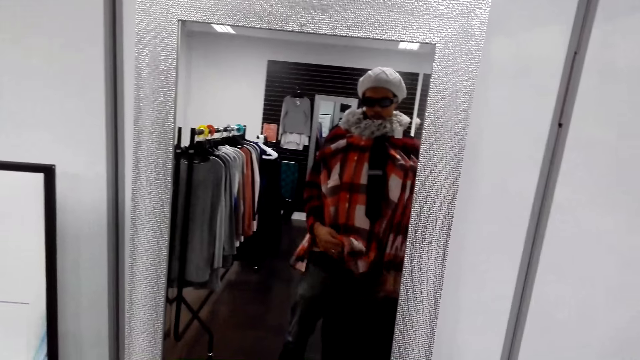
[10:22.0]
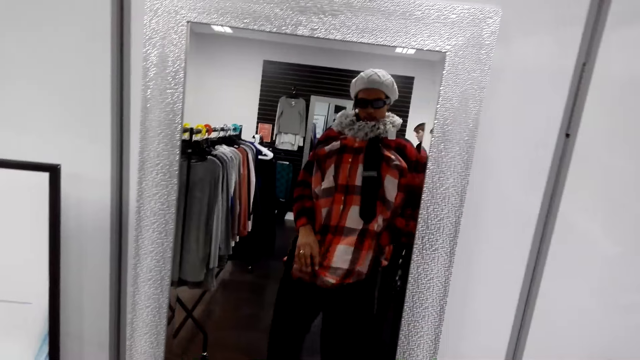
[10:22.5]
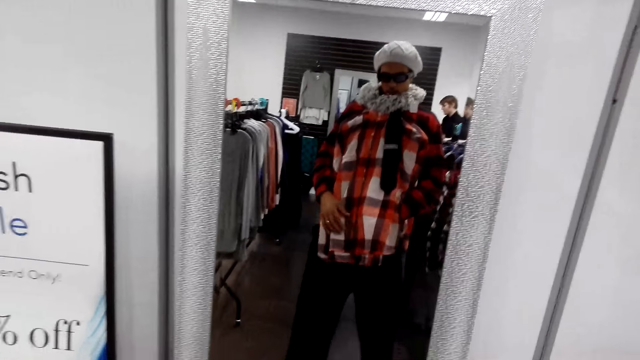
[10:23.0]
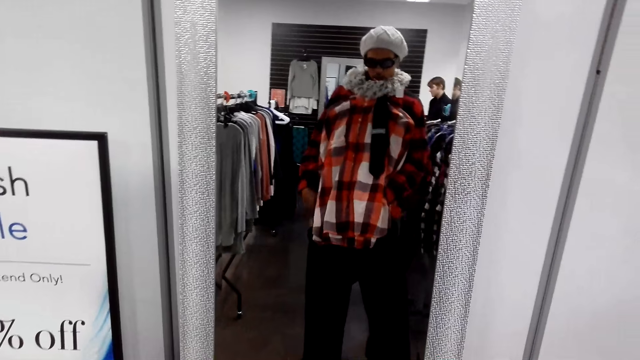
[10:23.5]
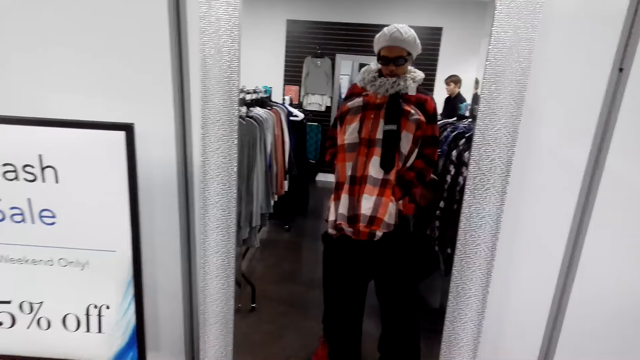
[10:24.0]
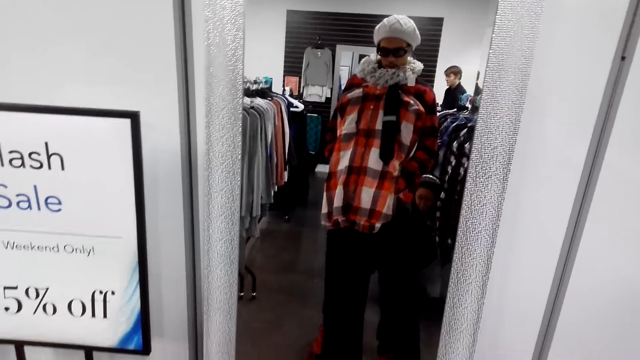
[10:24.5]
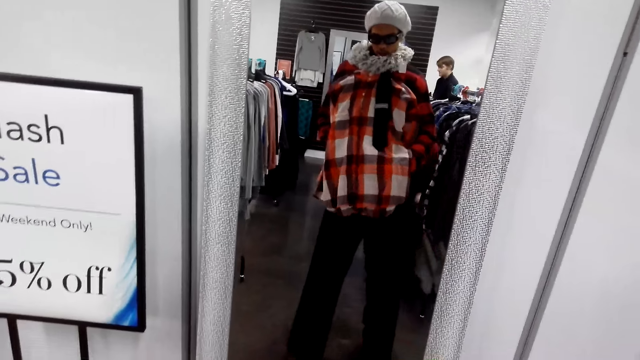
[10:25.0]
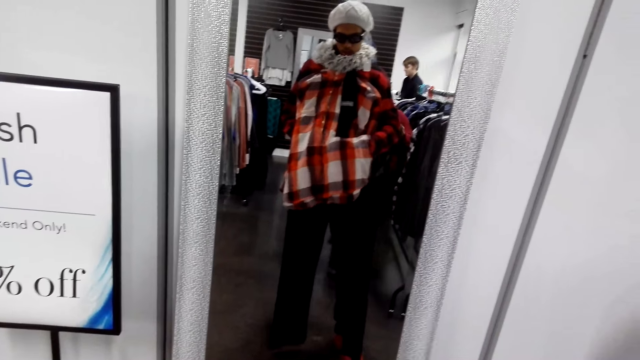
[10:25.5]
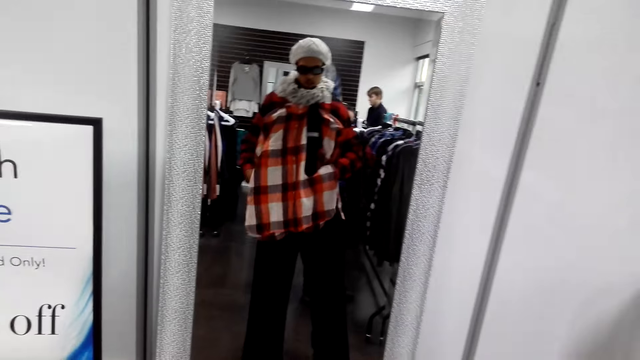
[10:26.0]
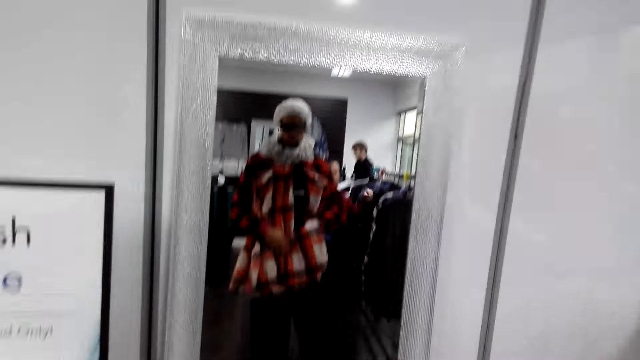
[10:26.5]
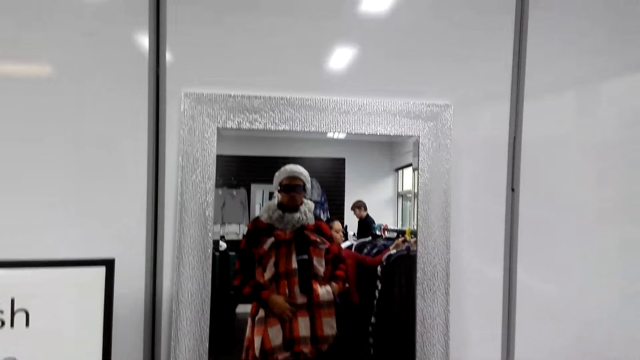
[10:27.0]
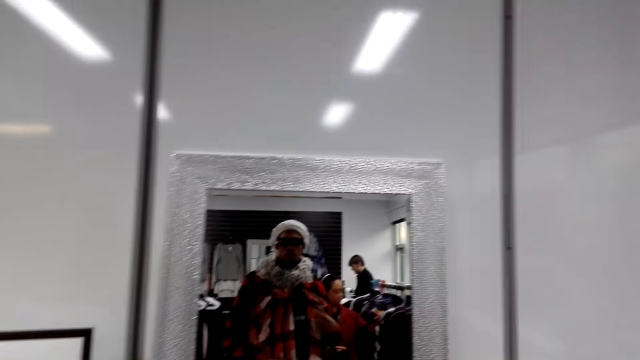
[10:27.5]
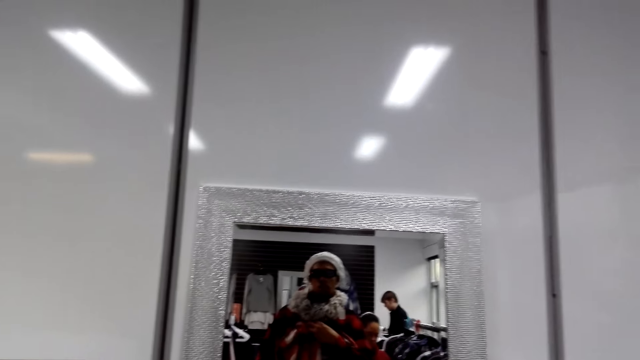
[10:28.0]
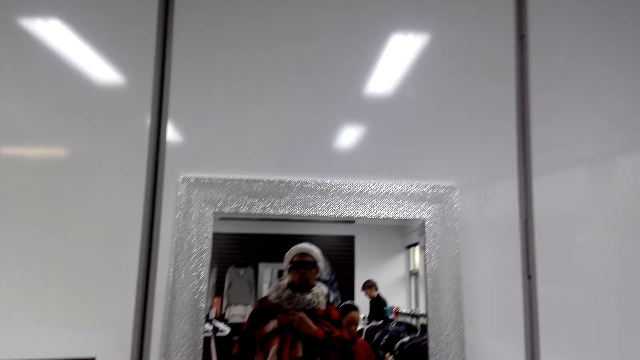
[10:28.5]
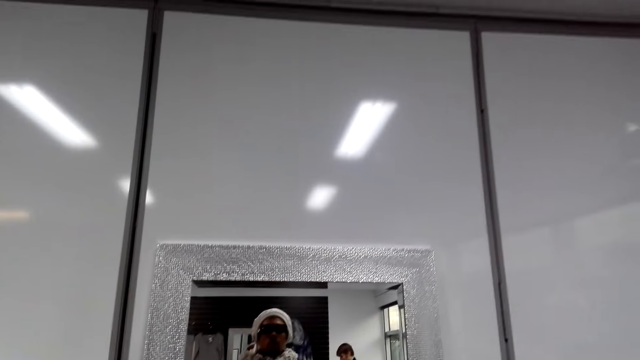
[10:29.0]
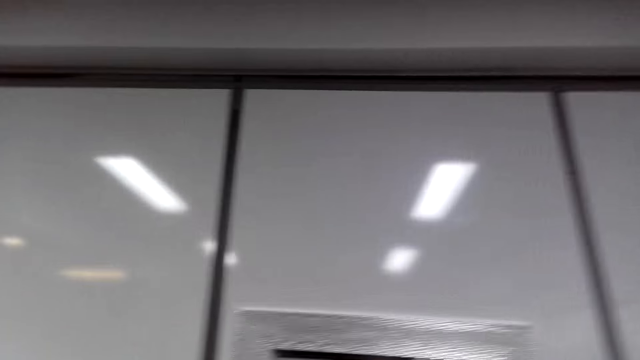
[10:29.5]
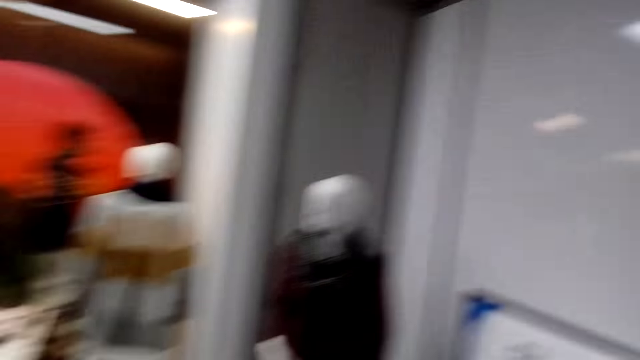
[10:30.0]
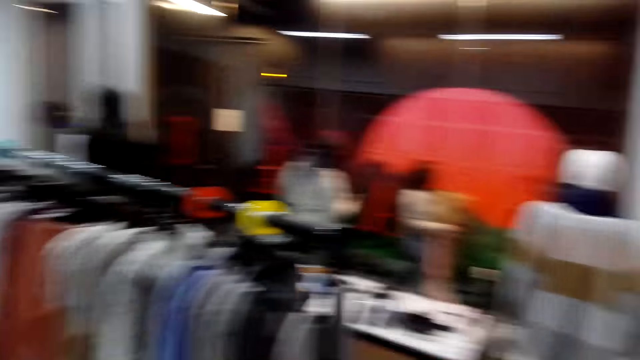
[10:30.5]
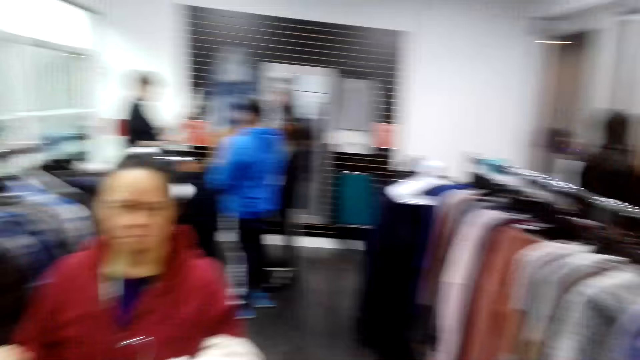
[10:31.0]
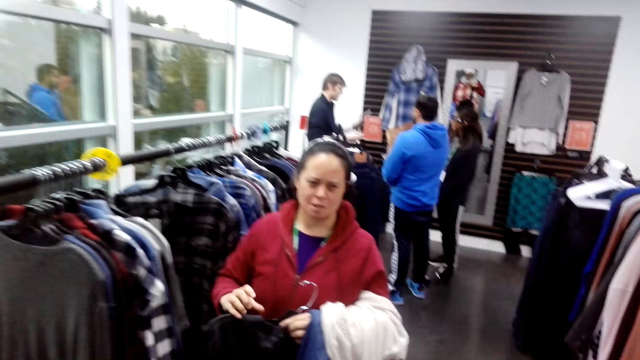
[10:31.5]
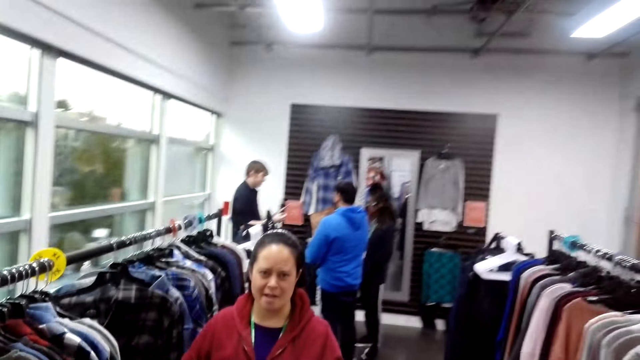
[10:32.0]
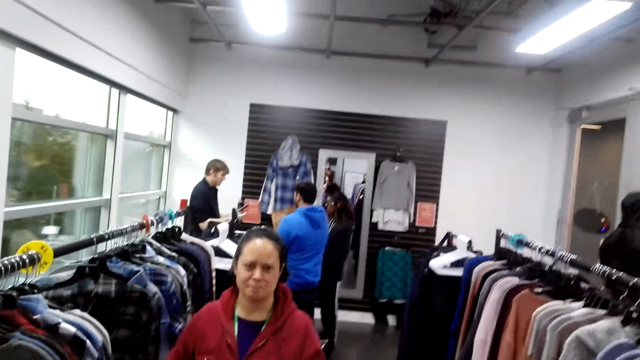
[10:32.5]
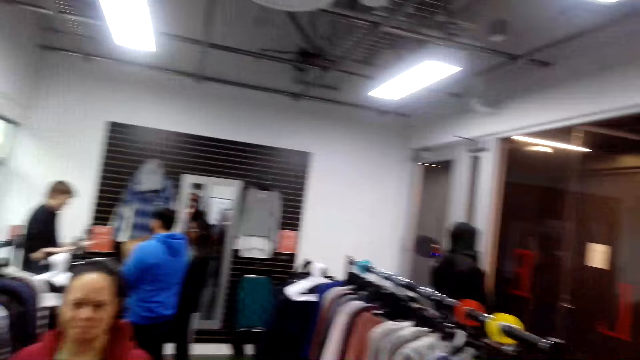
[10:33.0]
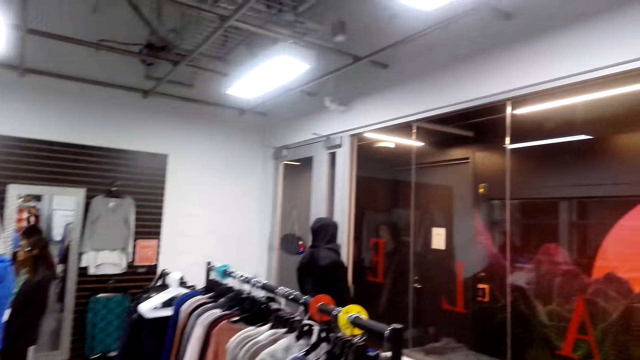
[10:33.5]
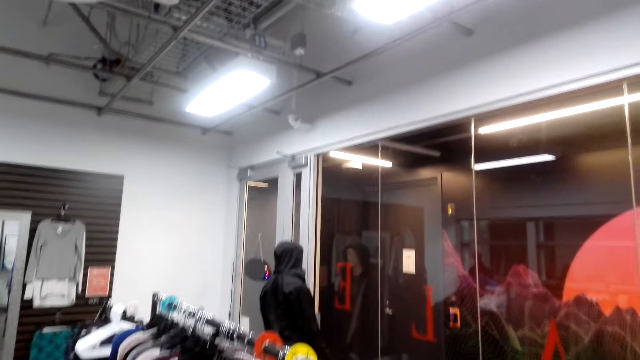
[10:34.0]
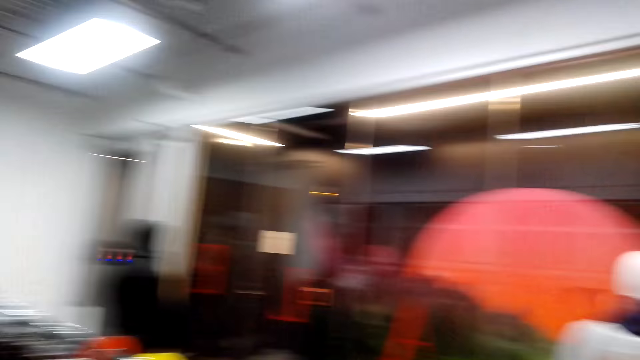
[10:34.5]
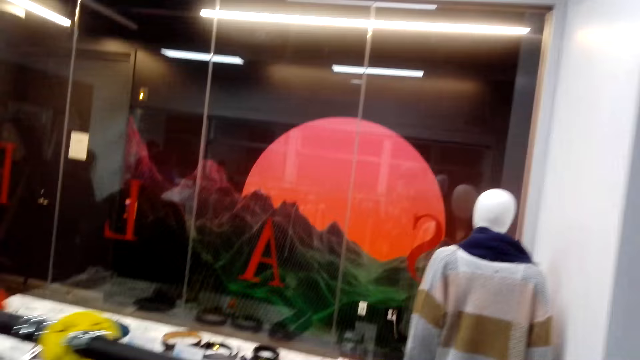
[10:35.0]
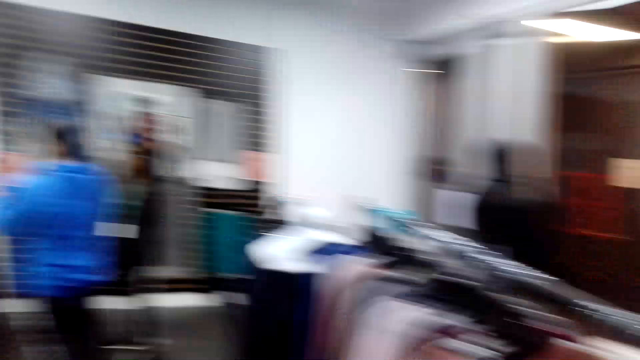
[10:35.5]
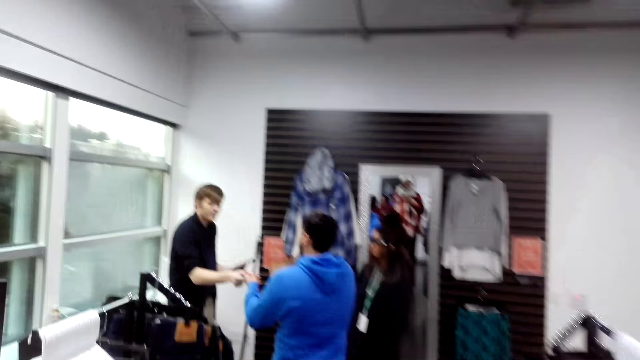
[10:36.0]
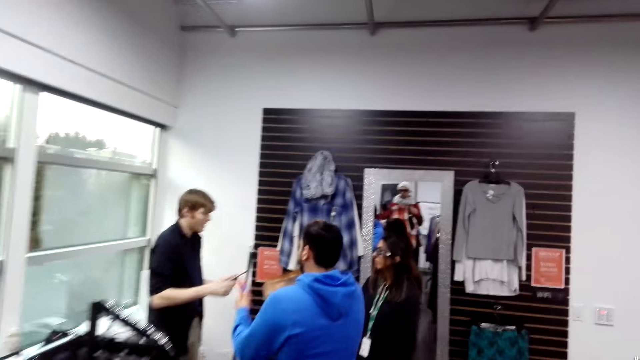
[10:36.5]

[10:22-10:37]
The camera wearer talks to a woman. They walk around the shop.

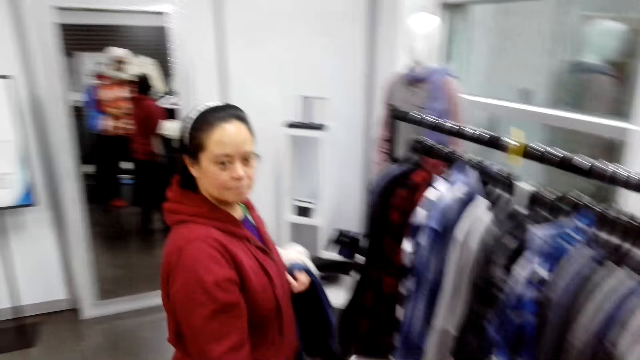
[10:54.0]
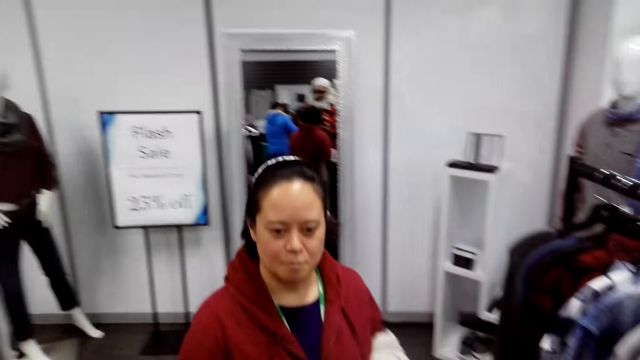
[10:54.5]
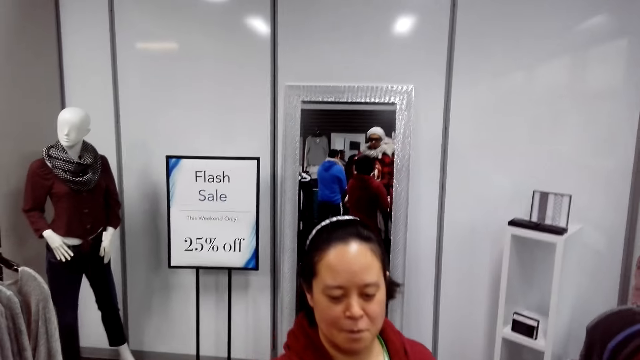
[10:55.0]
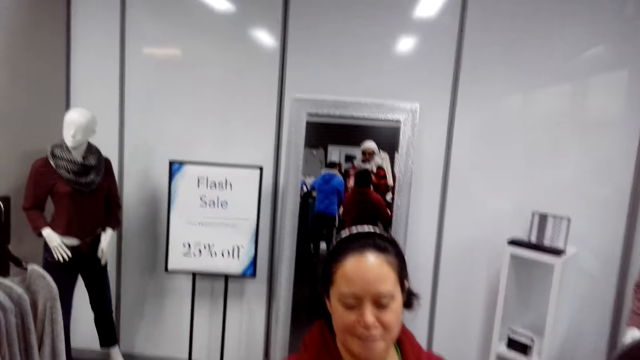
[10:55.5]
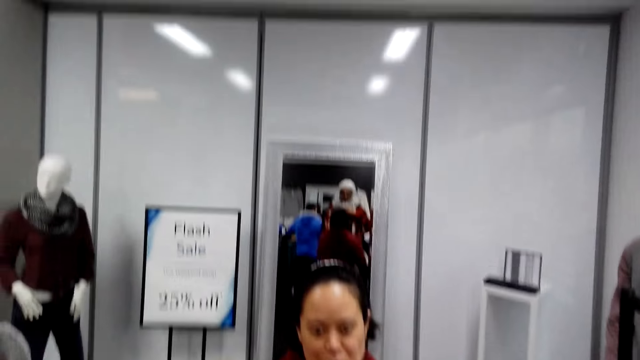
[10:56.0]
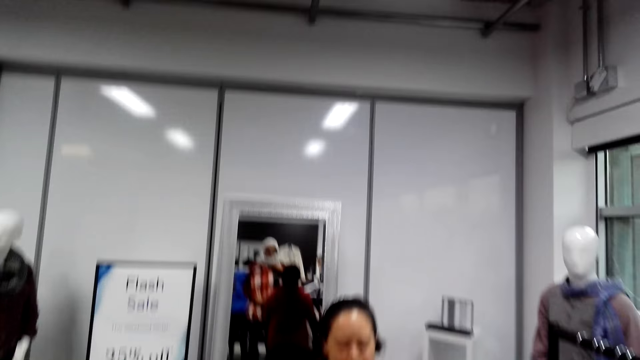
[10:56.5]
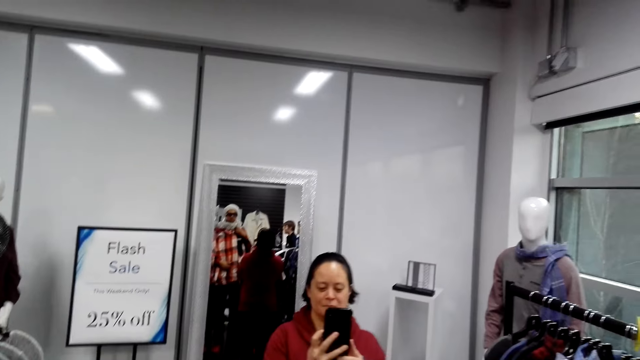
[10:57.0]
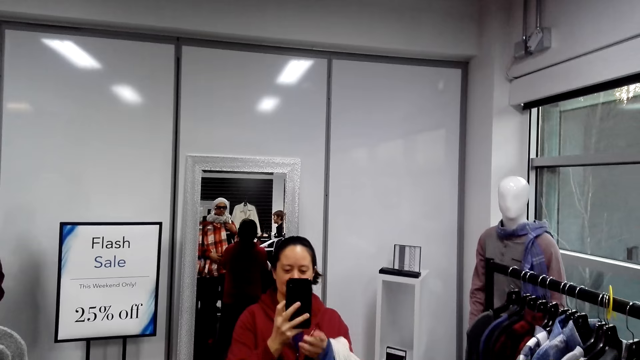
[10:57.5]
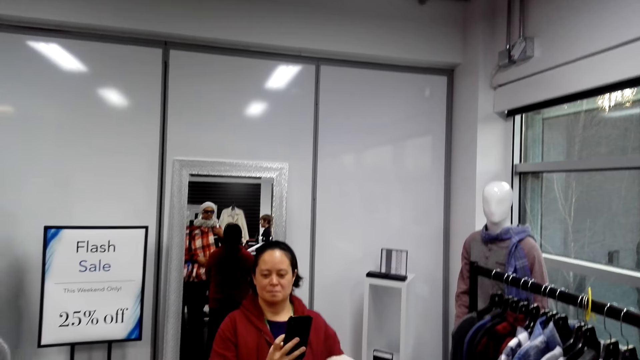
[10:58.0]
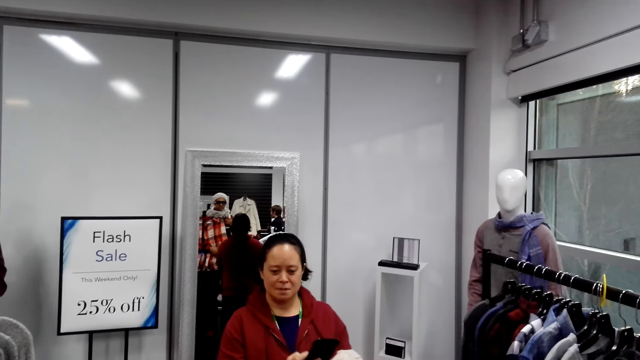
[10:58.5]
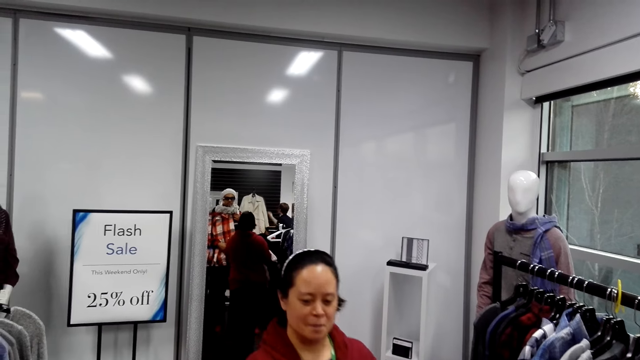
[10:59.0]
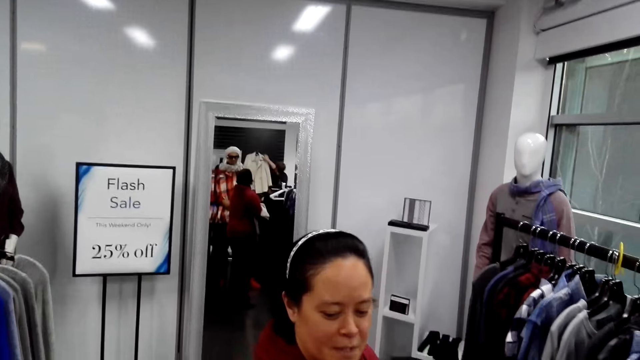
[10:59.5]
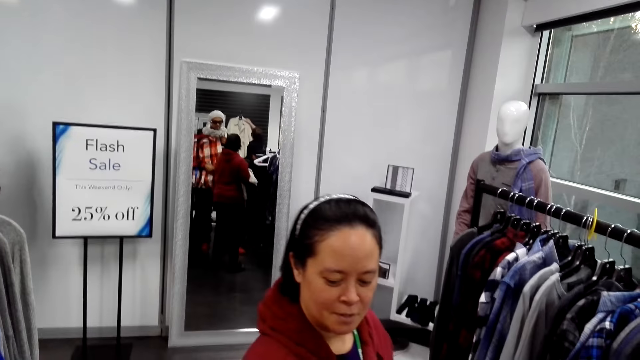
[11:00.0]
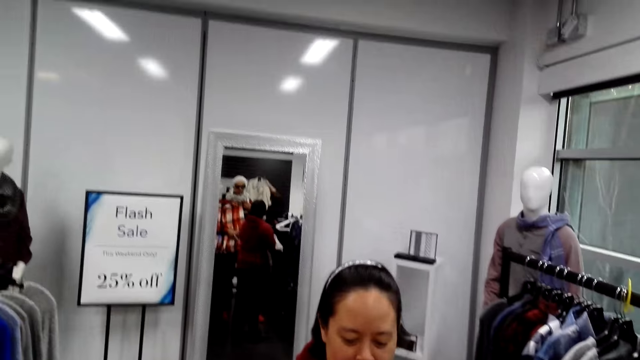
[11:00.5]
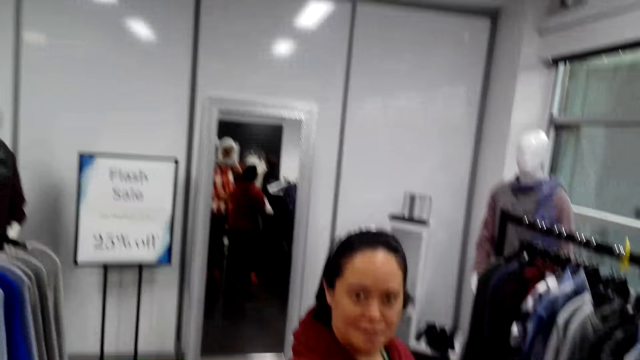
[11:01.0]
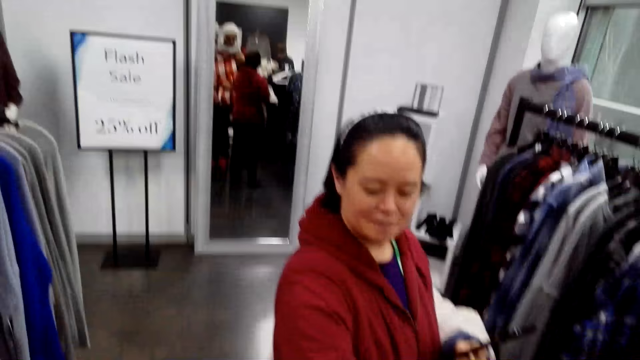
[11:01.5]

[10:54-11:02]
The camera wearer talks to a woman. The woman operates the phone, takes a photo of the camera wearer and walks around the shop.
